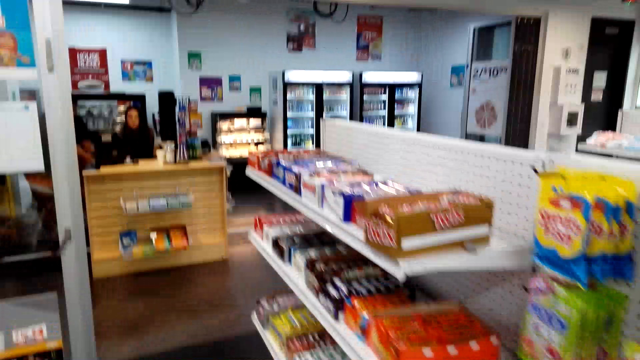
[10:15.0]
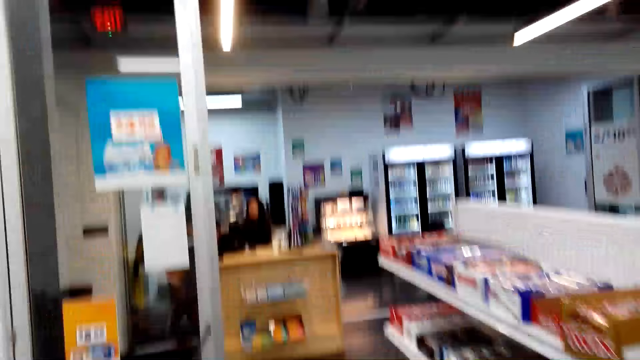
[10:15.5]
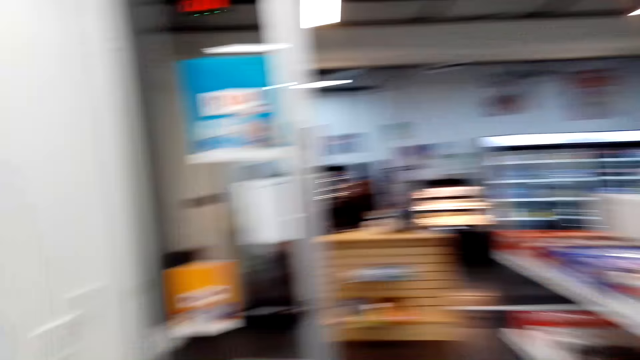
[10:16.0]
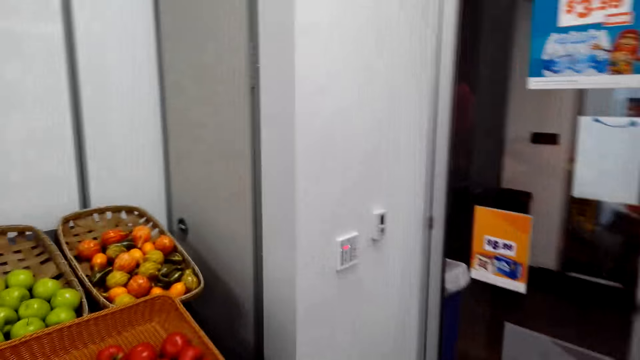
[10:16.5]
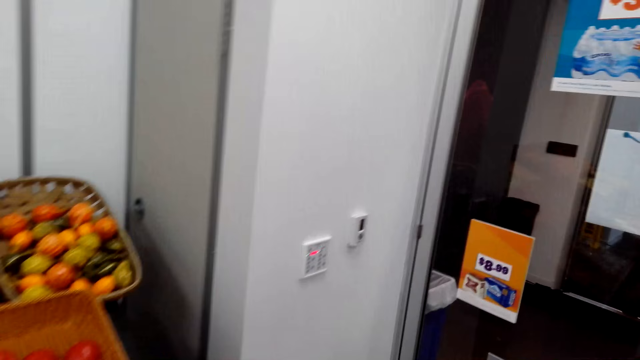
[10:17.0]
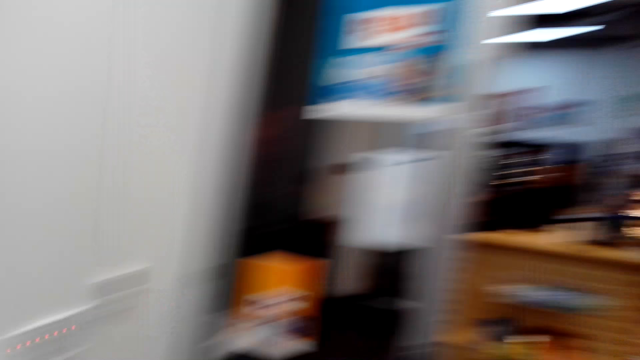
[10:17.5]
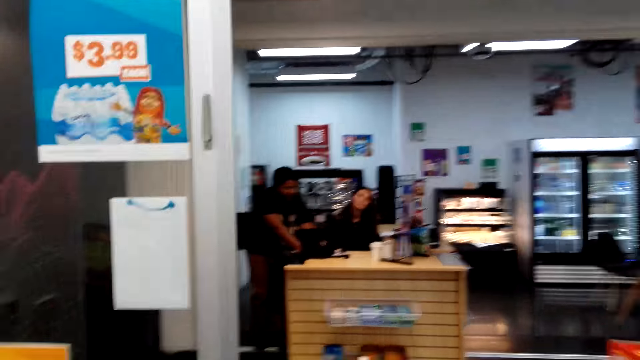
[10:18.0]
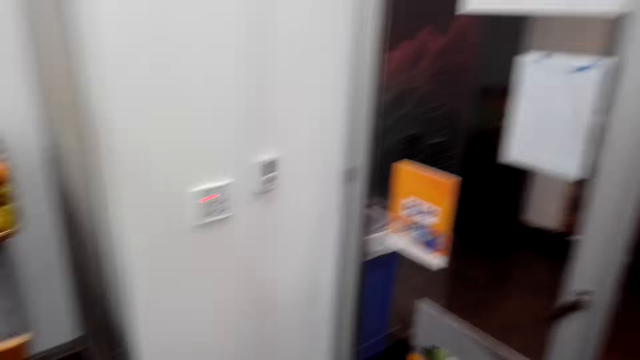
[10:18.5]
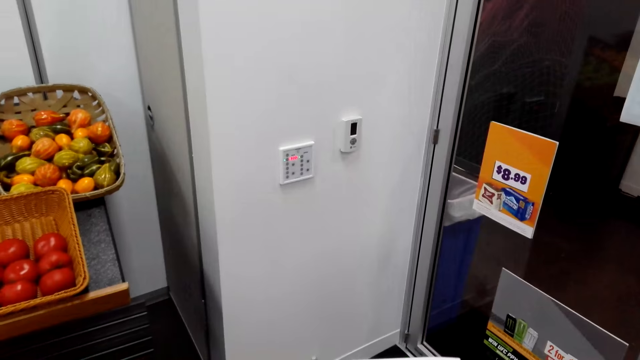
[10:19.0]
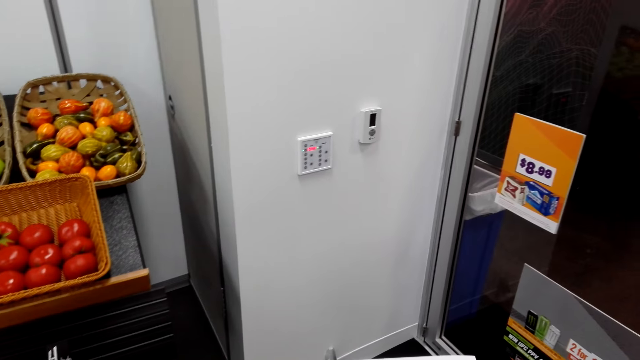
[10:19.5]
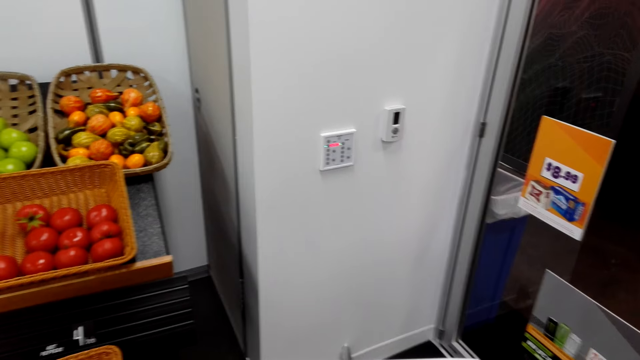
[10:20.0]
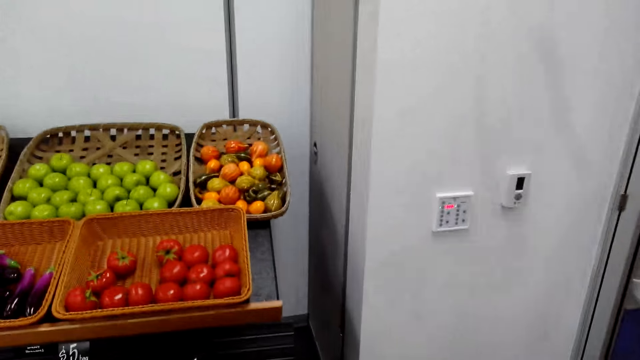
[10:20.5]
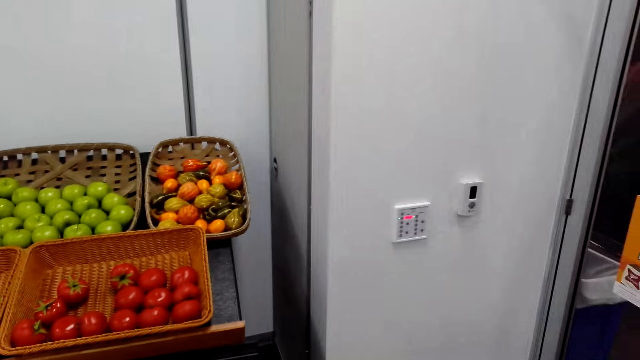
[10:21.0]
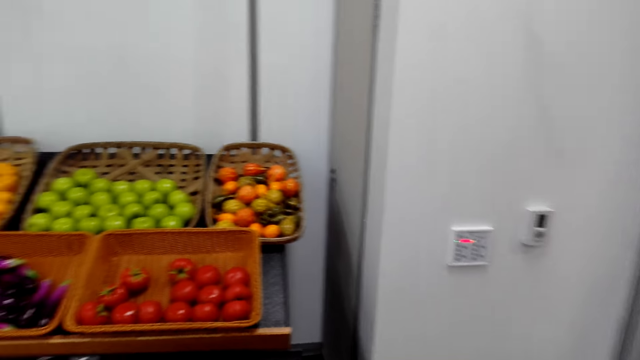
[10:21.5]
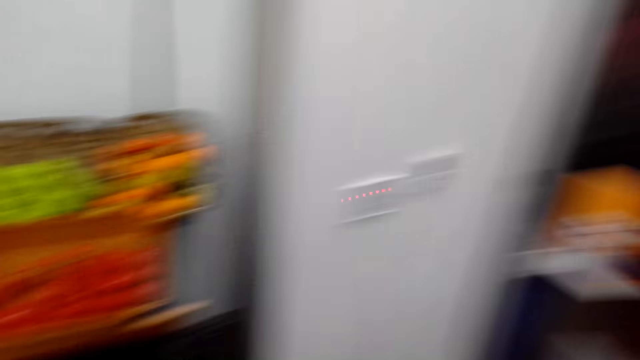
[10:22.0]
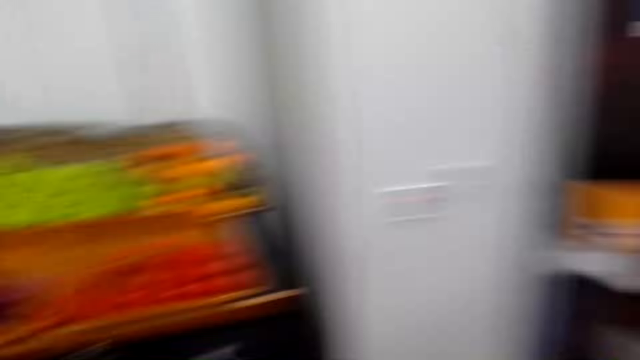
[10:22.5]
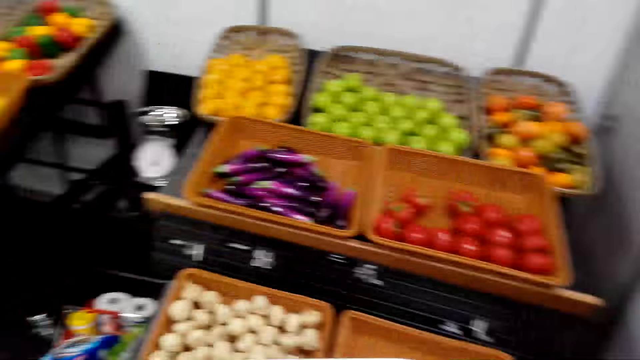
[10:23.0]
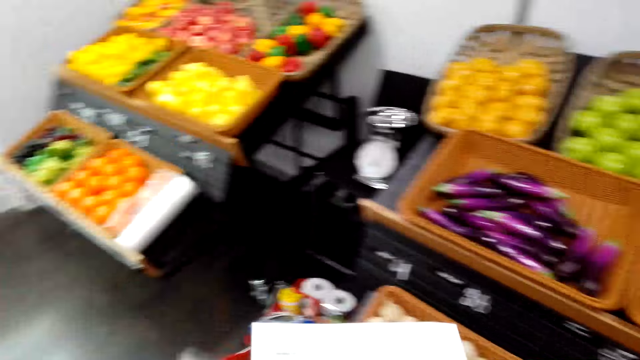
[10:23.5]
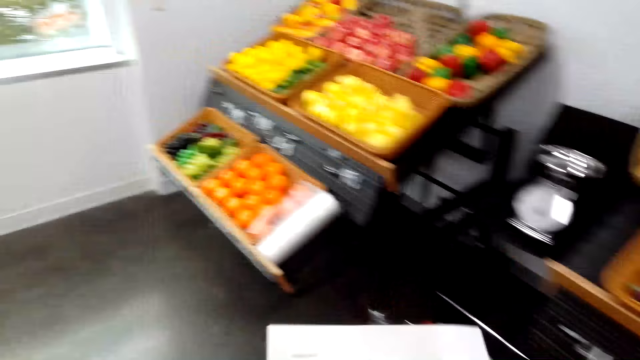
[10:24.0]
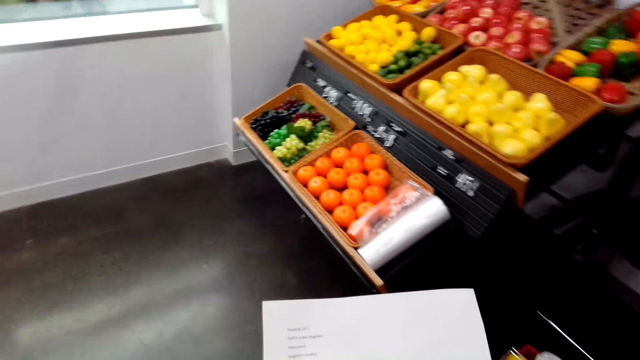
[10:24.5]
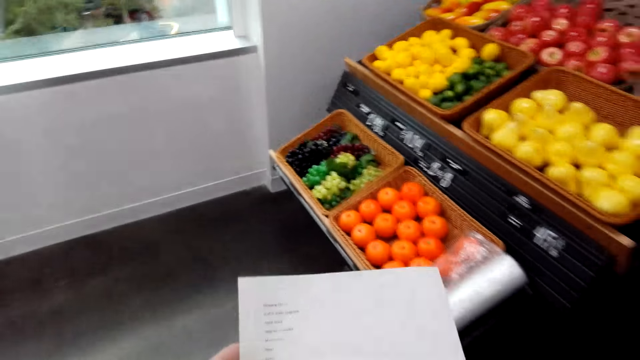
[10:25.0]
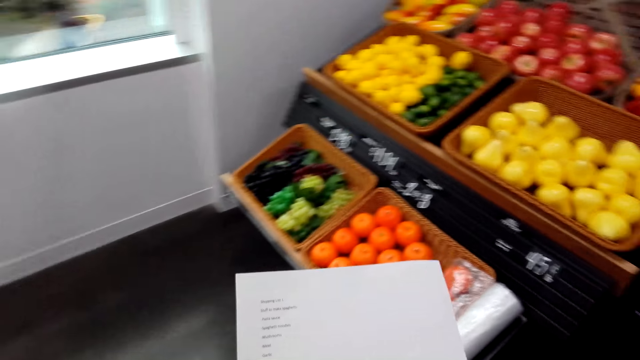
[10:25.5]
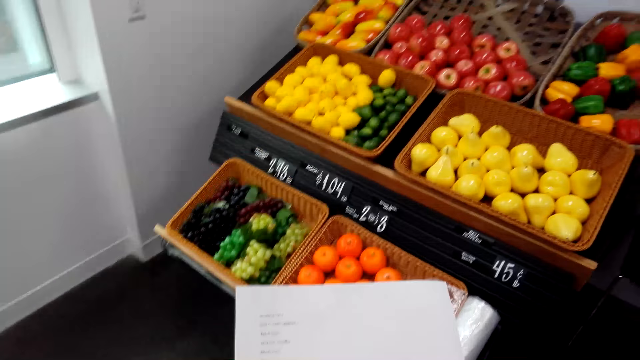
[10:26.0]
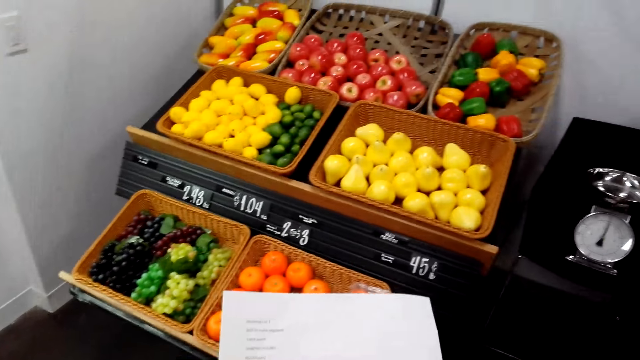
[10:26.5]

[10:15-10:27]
The camera wearer turns around. They talk with a cashier. The camera wearer turns around. They look around. They look around. They stare at the list.

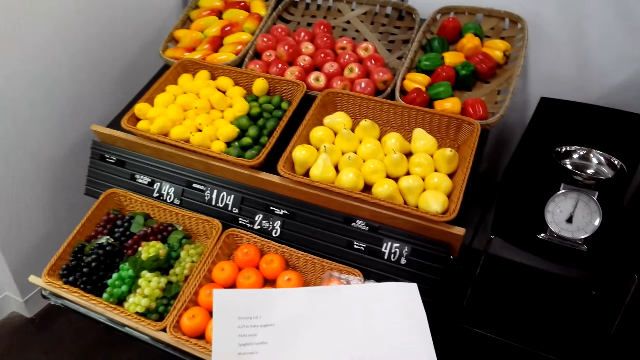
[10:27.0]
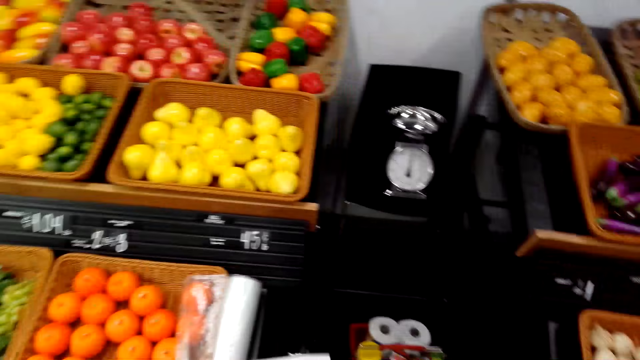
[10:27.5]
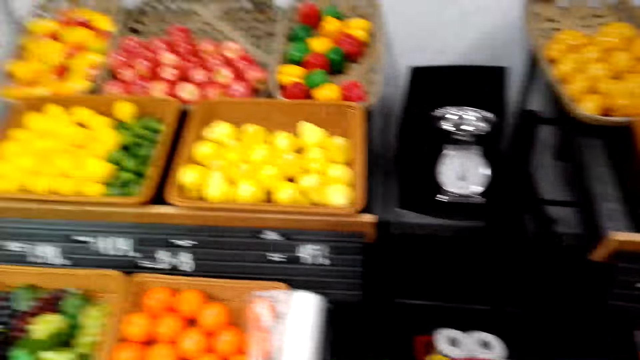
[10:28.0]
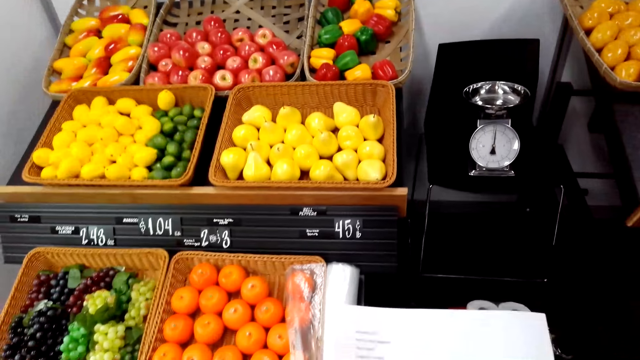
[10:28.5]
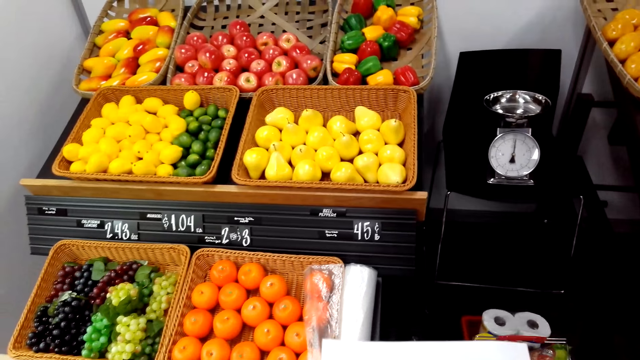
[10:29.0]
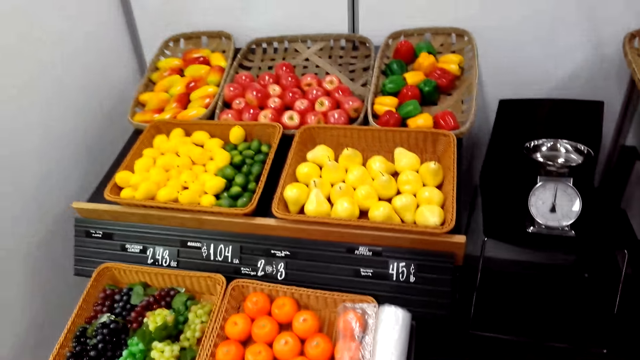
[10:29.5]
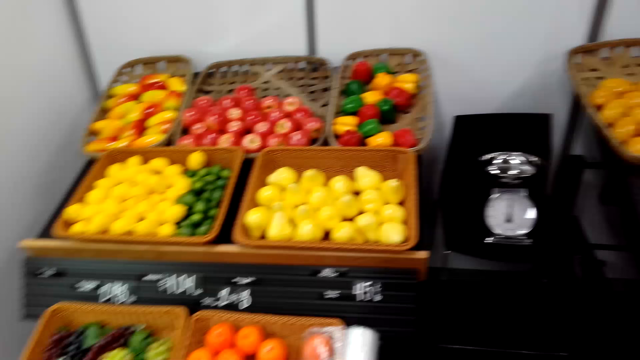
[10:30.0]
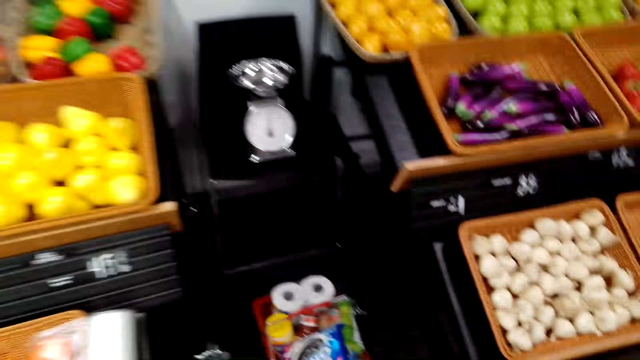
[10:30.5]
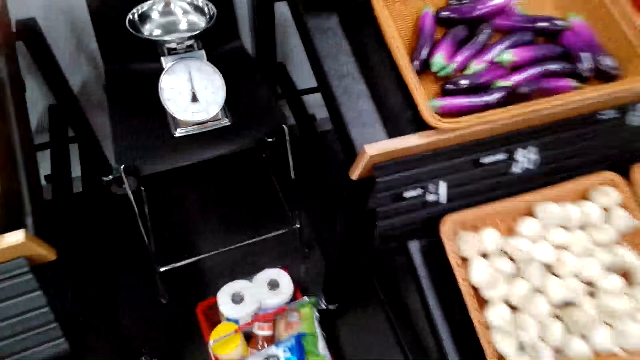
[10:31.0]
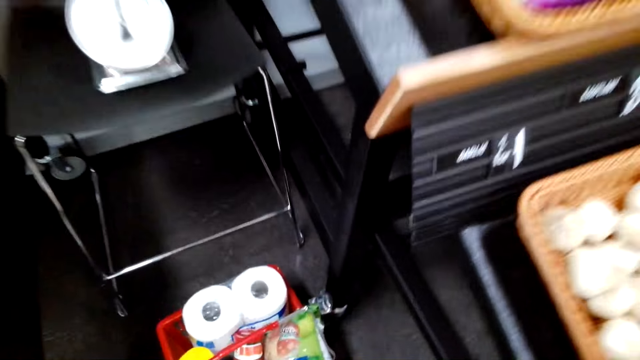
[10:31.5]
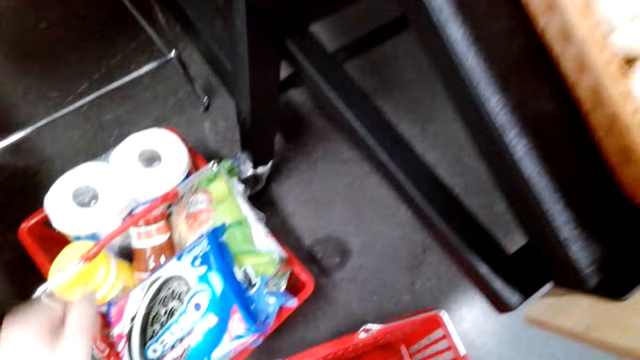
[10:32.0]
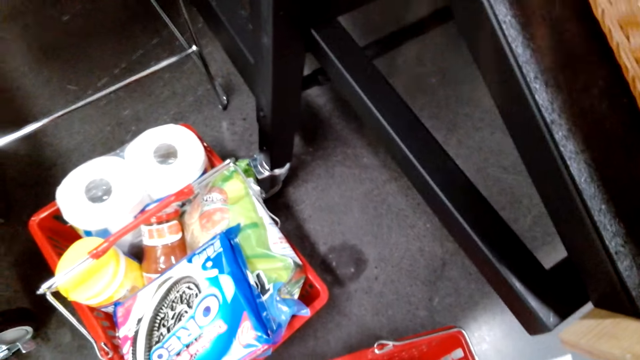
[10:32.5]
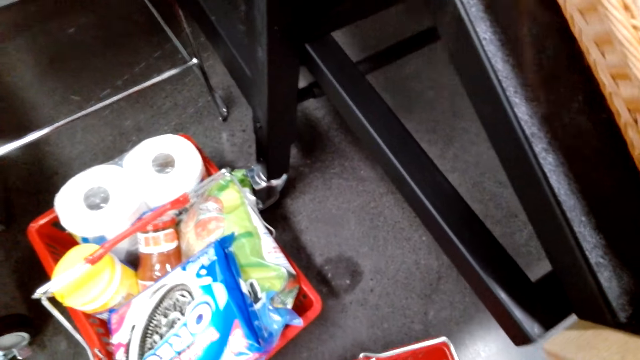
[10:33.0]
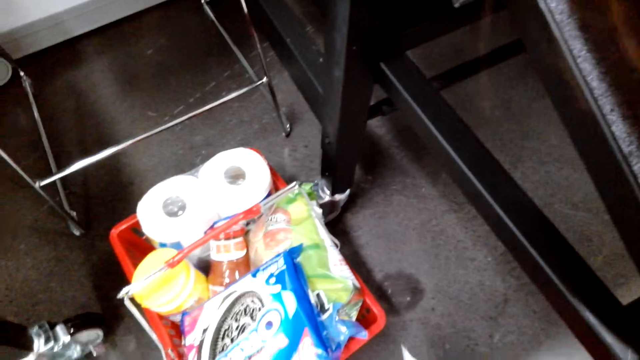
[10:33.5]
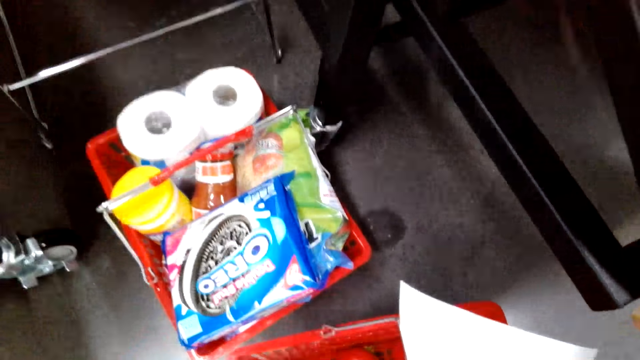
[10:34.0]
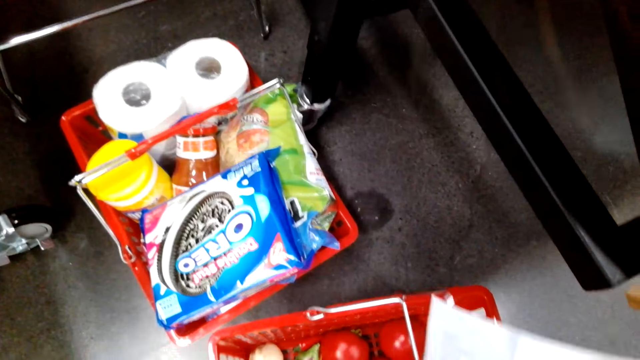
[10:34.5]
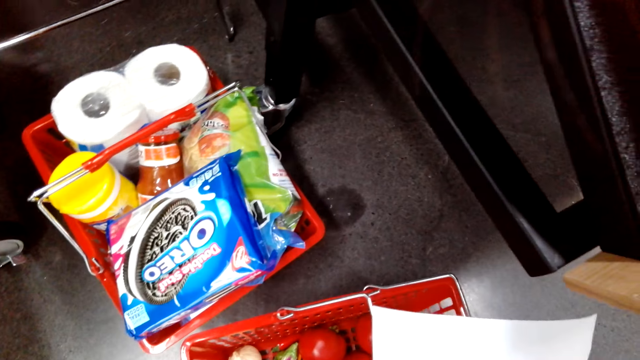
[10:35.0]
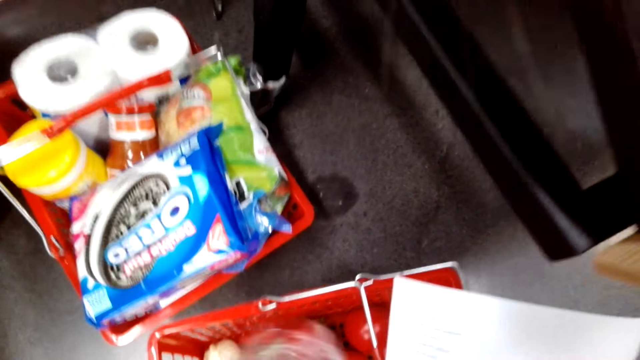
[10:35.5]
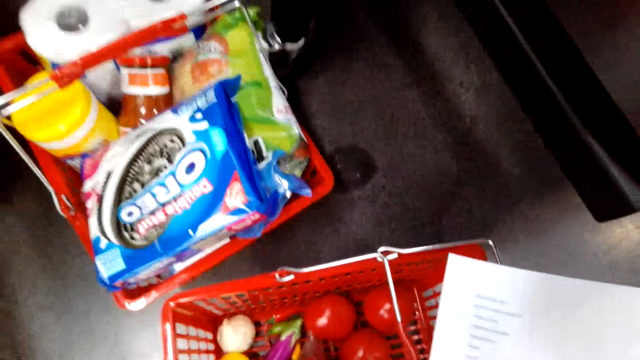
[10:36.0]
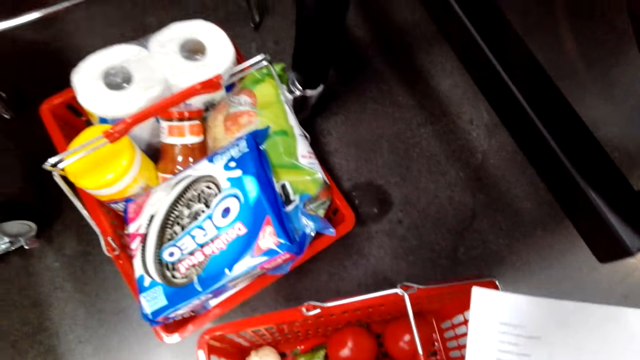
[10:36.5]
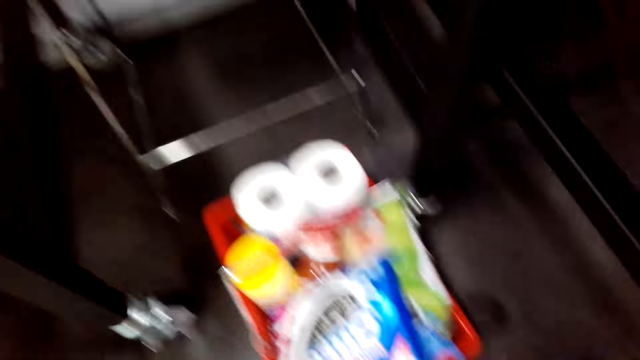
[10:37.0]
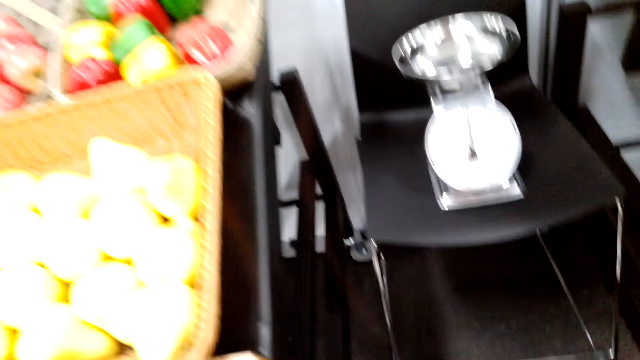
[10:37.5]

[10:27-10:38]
The camera wearer looks around. They pick up a shopping basket. They do something.
